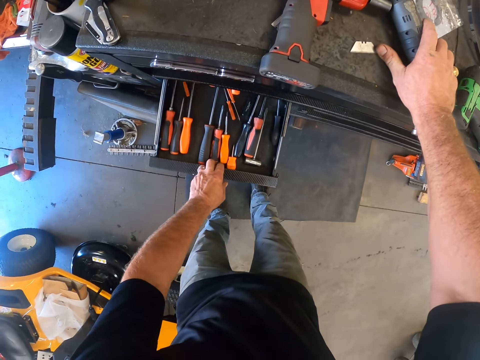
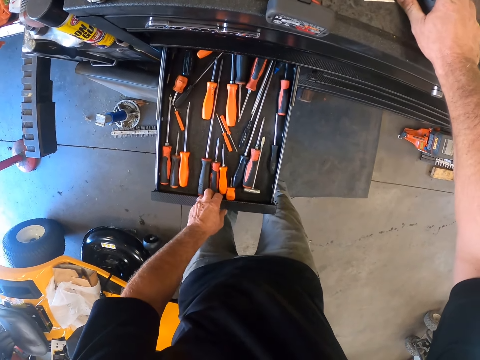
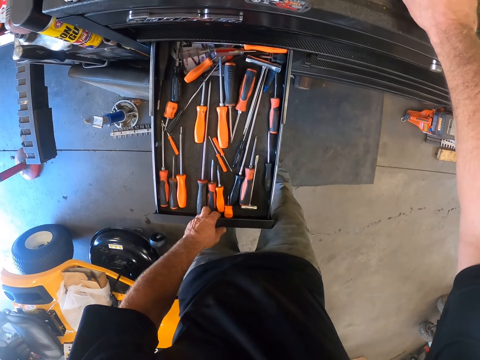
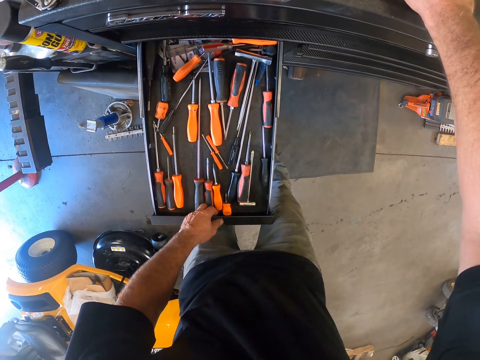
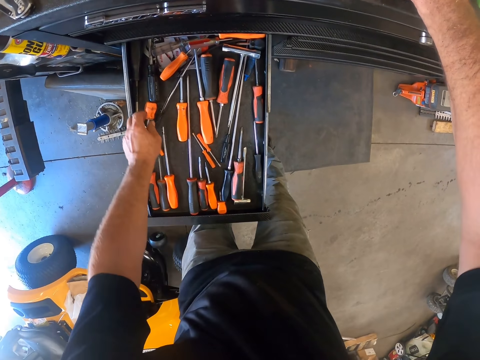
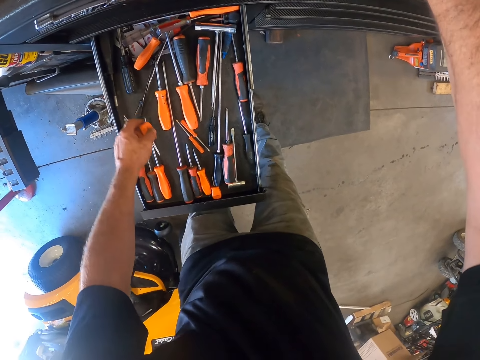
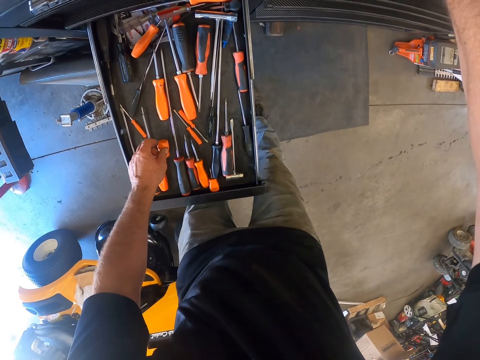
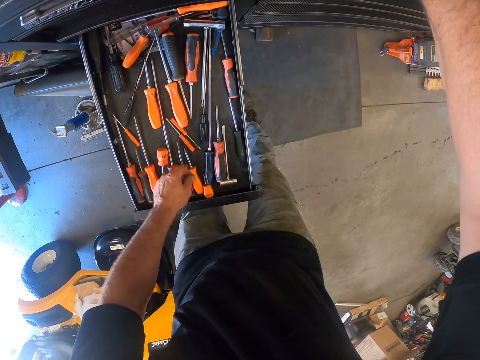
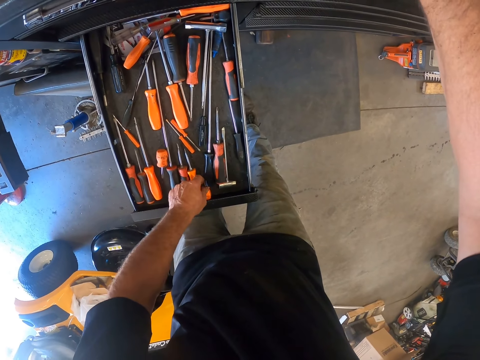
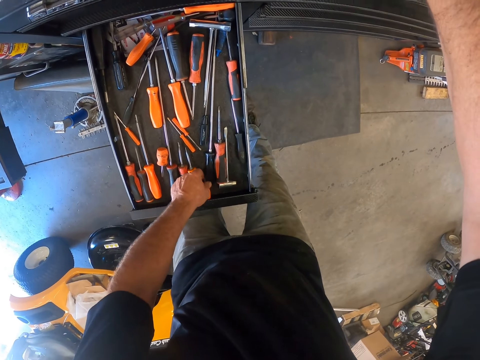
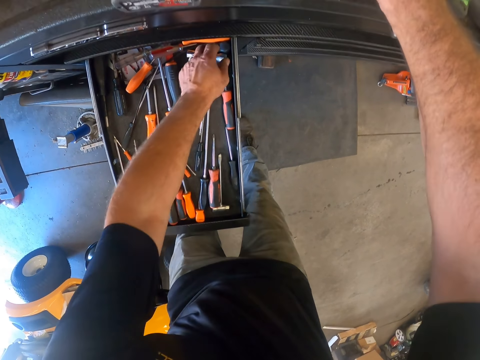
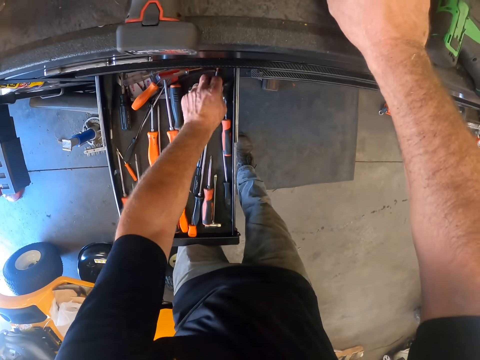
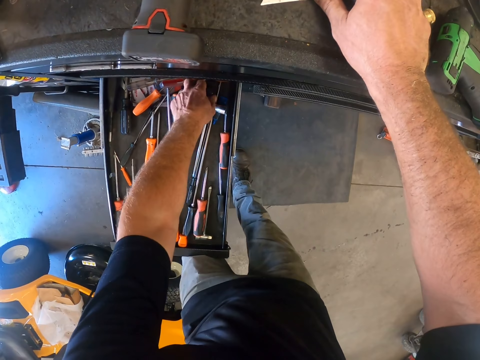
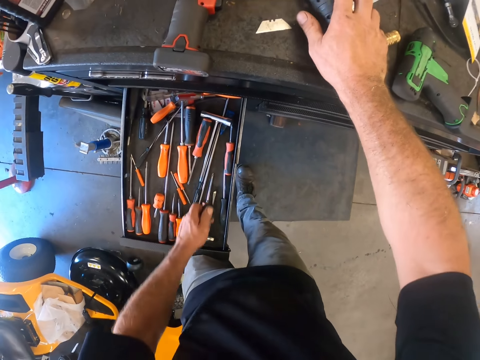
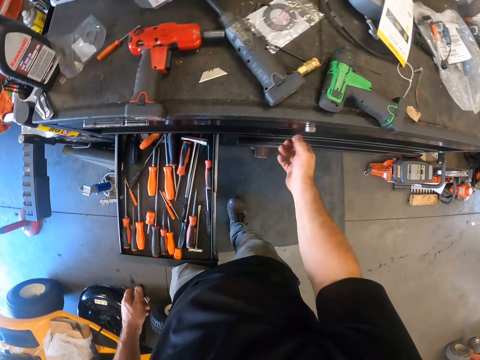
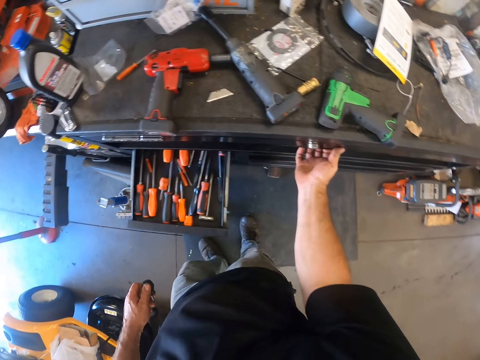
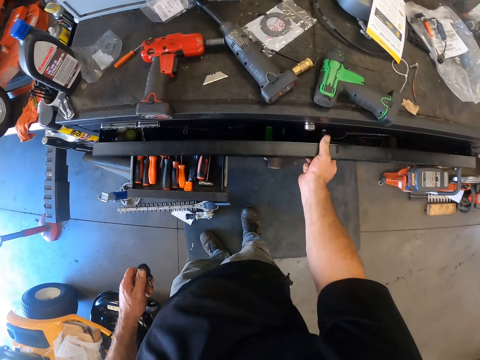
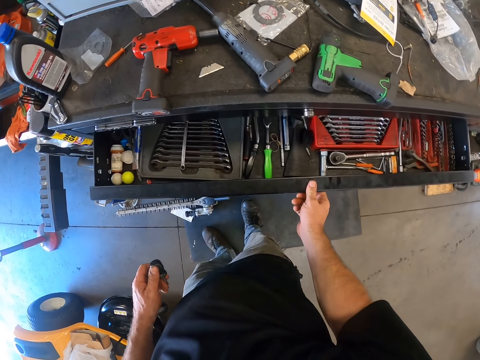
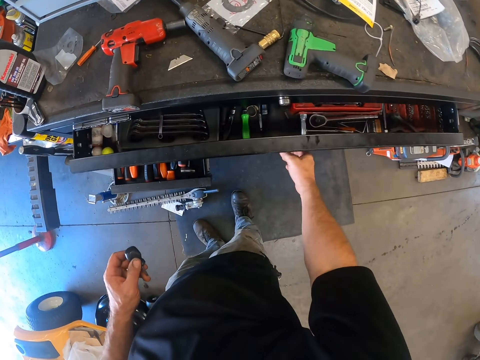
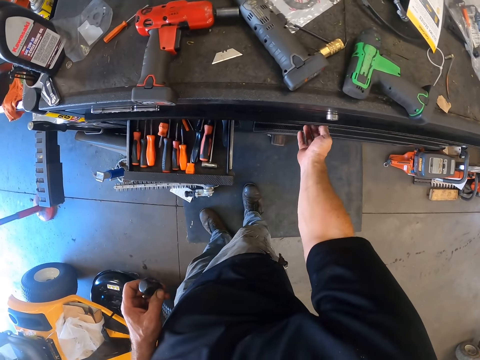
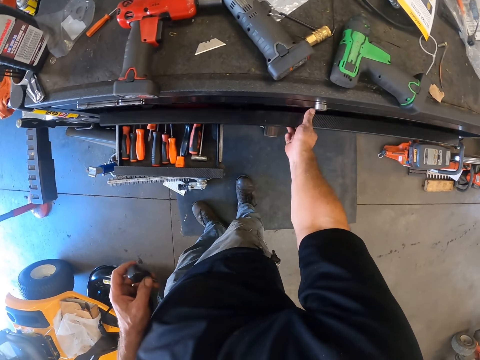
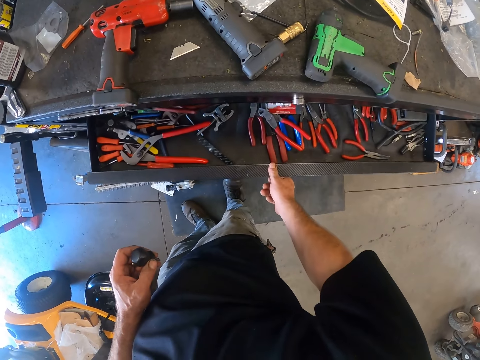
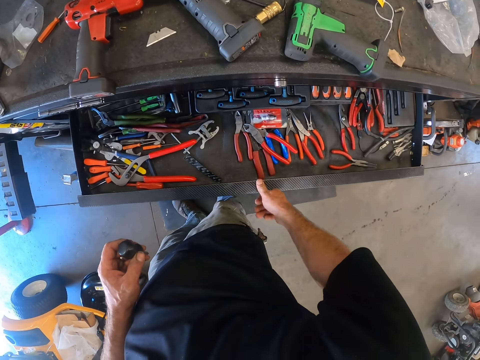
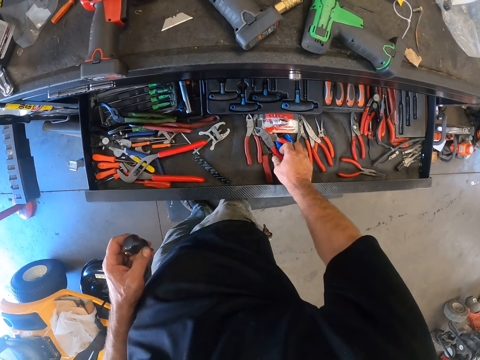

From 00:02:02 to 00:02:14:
The camera wearer opens another drawer of the metal cabinet in the workshop with his left hand. He holds the hand drilling machine against the metal cabinet with his right hand. He picks a screwdriver from the second drawer with his left hand. He drops the screwdriver back into the second drawer. He picks another screwdriver from the second drawer with his left hand. He pushes a drawer. He opens the first drawer of the metal cabinet in the workshop with his right hand. He closes the first drawer of the metal cabinet in the workshop with his right hand. He opens another drawer of the metal cabinet in the workshop with his right hand.

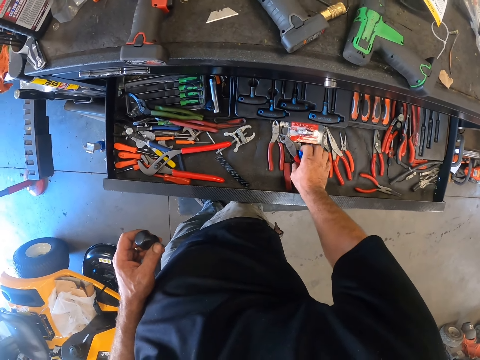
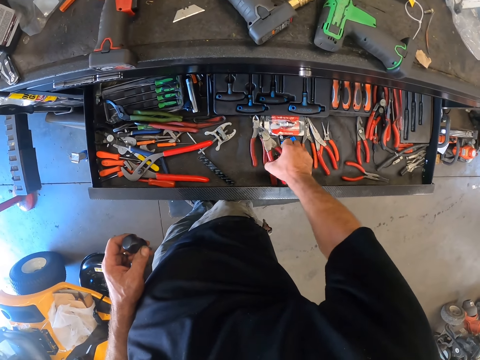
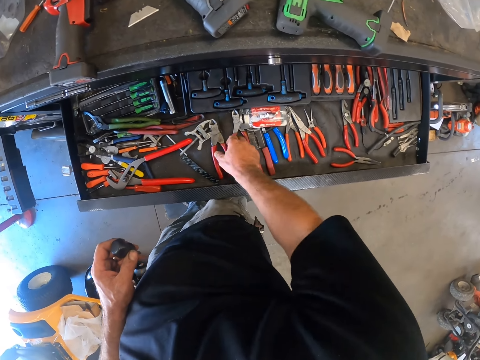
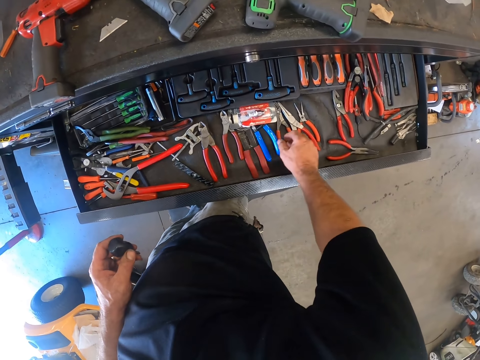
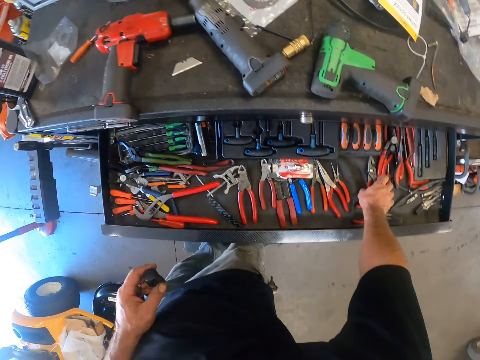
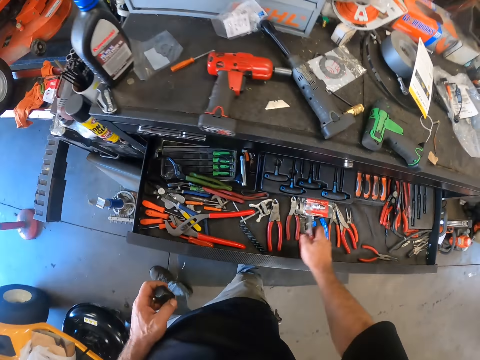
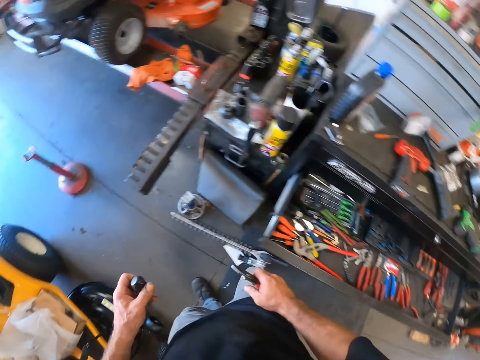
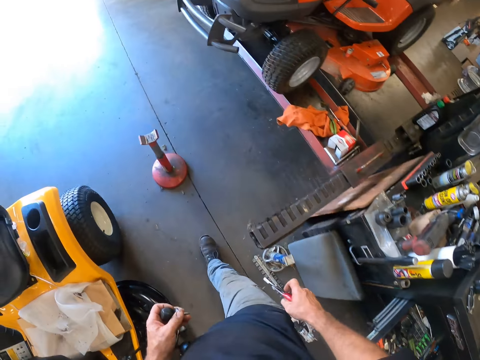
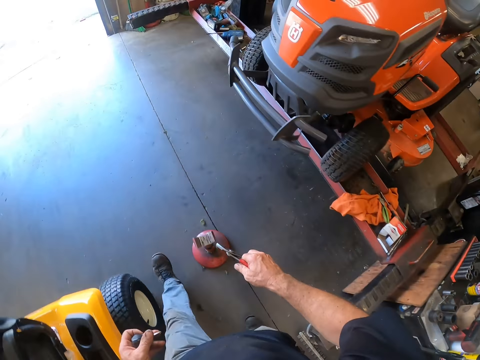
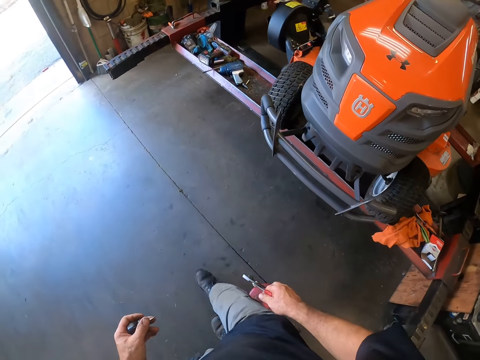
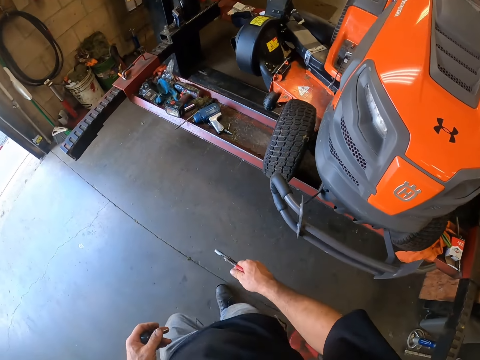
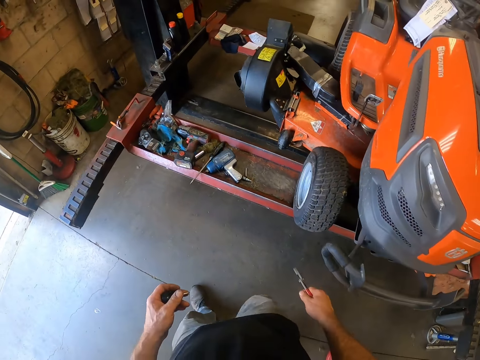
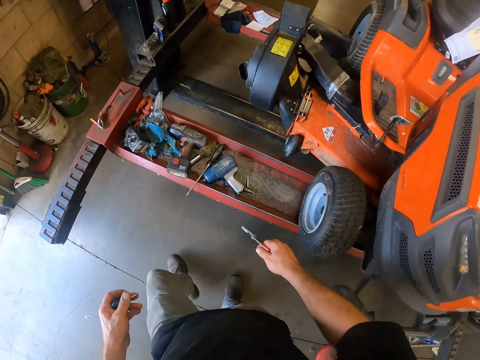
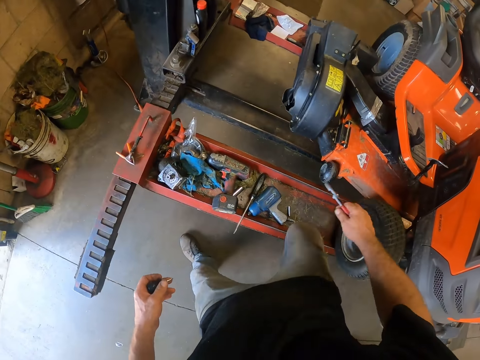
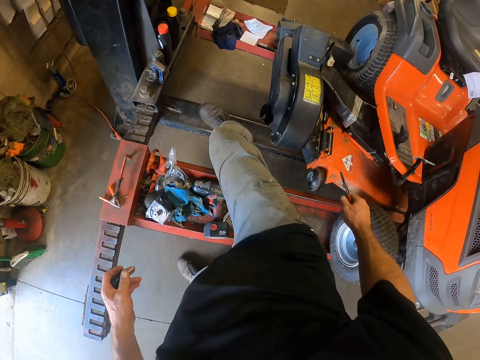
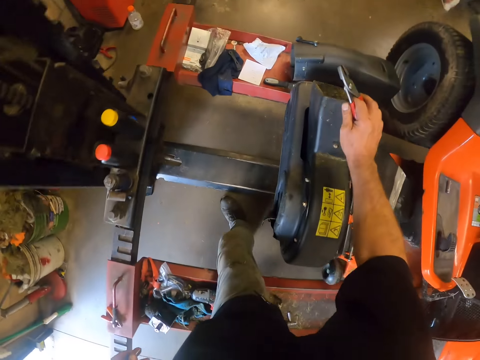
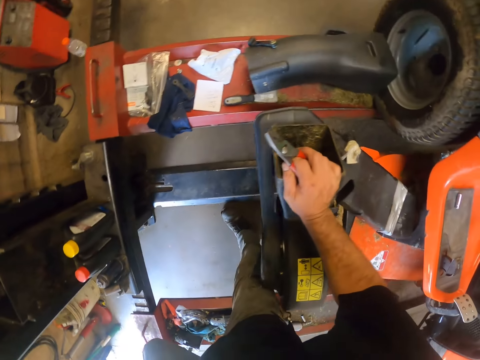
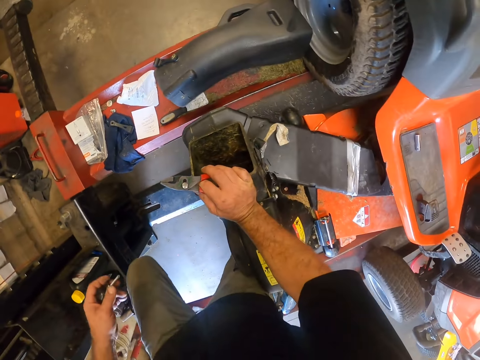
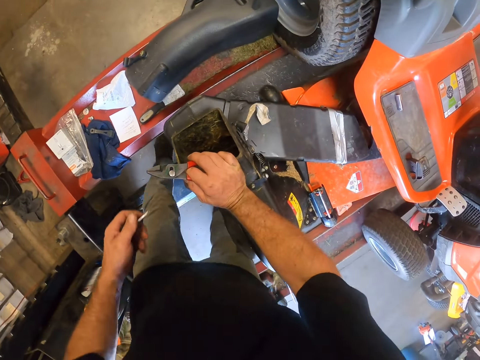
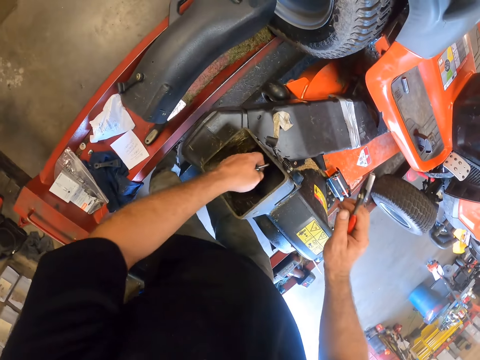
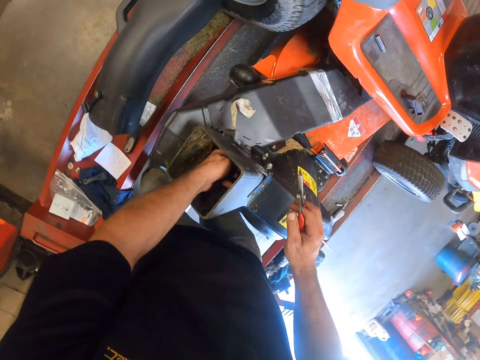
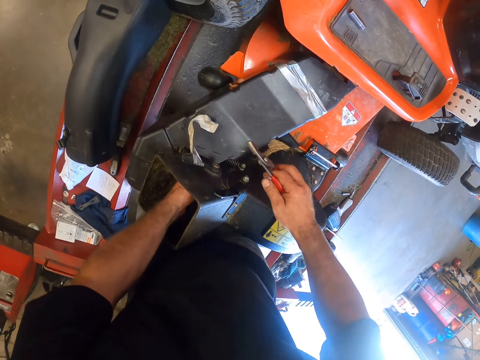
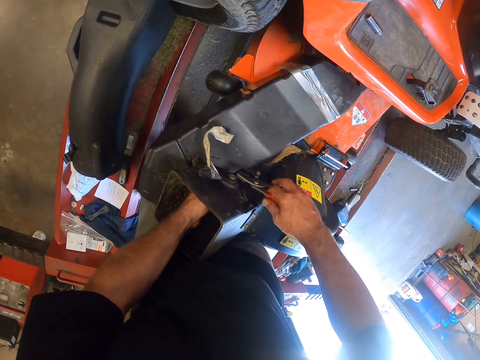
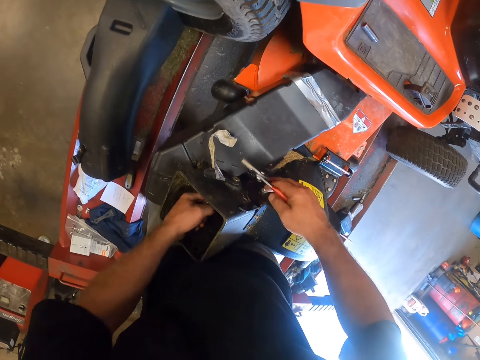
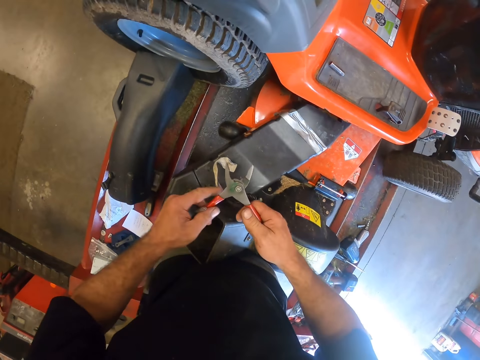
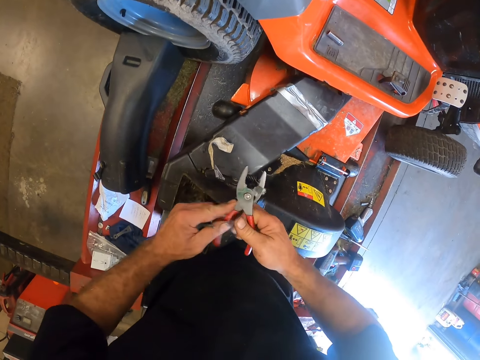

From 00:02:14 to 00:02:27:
The camera wearer moves a plier in the third drawer of the metal cabinet with his right hand. He picks another plier in the third drawer of the metal cabinet with his right hand. He walks towards the car lift with the screwdriver in his left hand and the plier in his right hand. He carries the plier. He walks around. He crosses over a part of the car lift. He places his right hand on the other part of the grass collector of the lawn tractor. He dips his left hand into the other part of the grass collector of the lawn tractor. He opens the plier with both hands.
